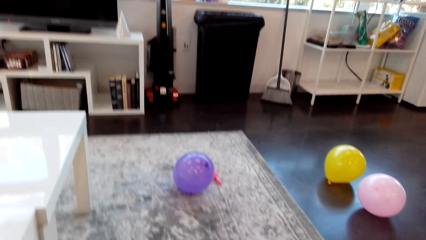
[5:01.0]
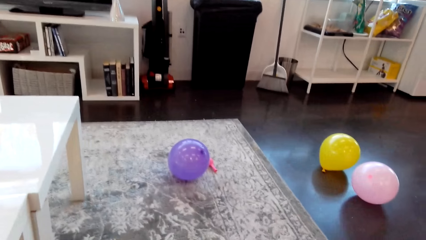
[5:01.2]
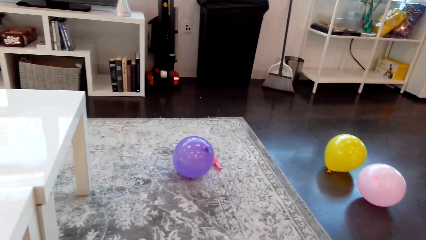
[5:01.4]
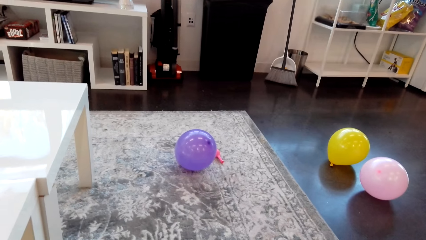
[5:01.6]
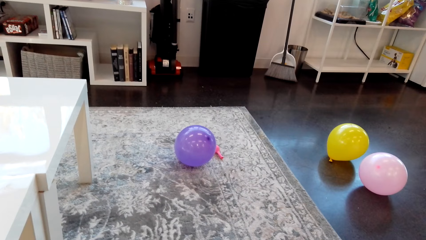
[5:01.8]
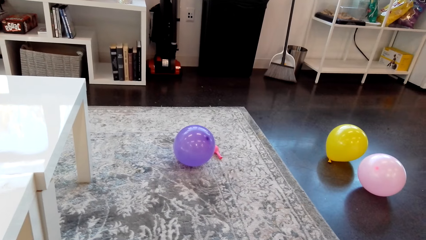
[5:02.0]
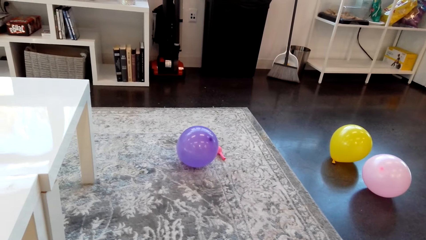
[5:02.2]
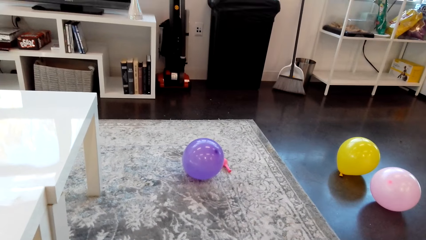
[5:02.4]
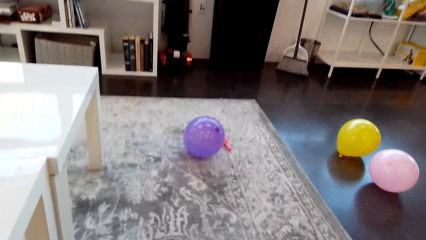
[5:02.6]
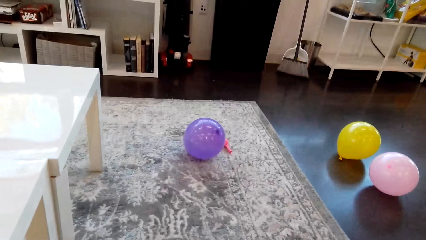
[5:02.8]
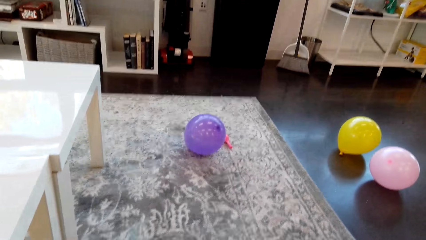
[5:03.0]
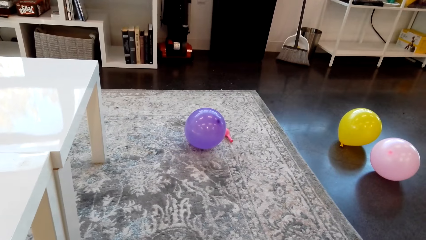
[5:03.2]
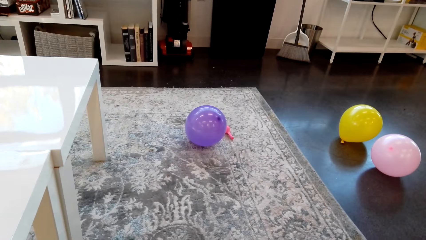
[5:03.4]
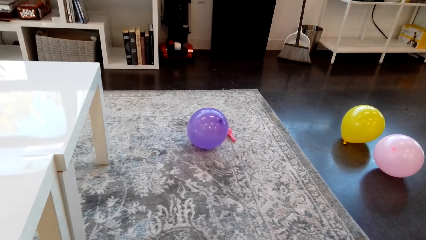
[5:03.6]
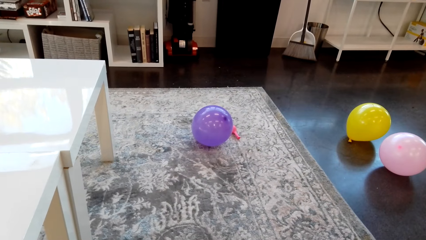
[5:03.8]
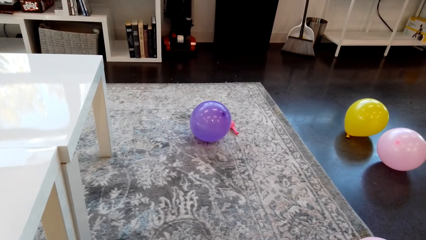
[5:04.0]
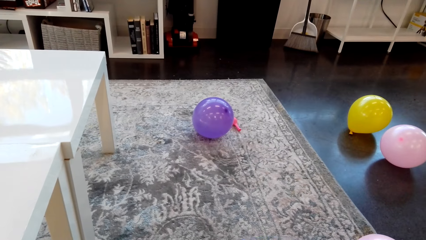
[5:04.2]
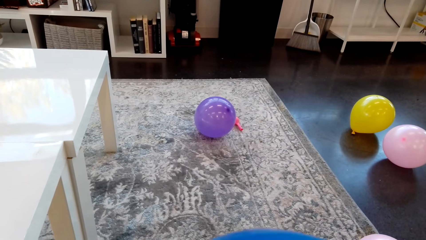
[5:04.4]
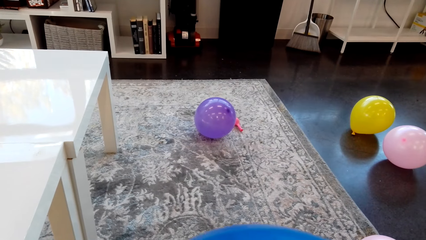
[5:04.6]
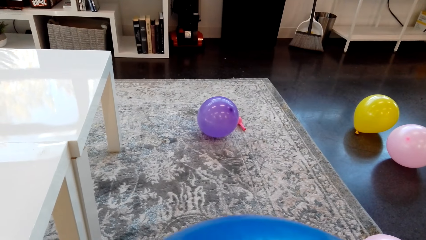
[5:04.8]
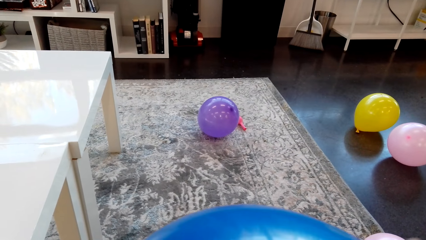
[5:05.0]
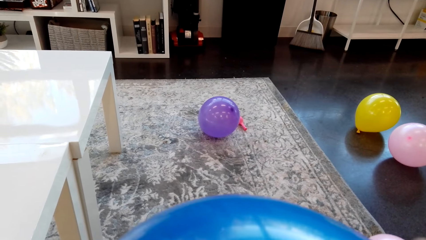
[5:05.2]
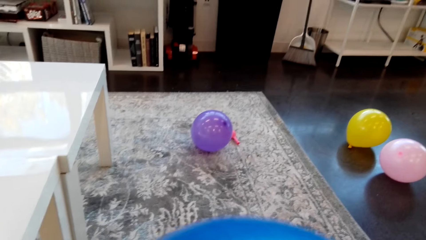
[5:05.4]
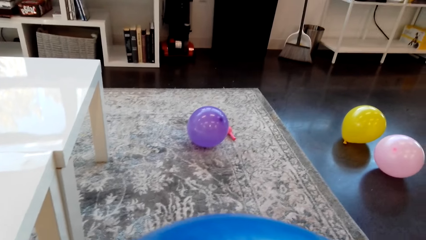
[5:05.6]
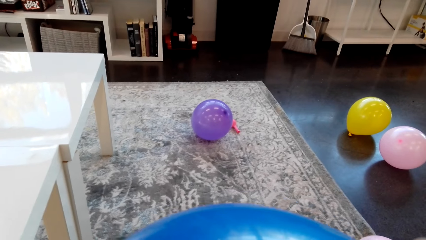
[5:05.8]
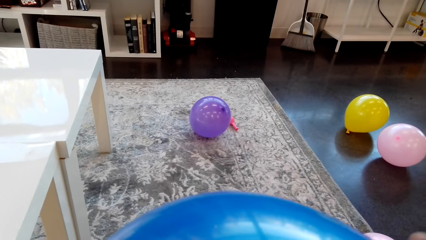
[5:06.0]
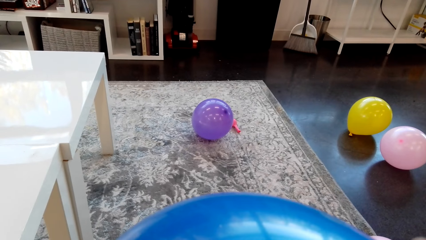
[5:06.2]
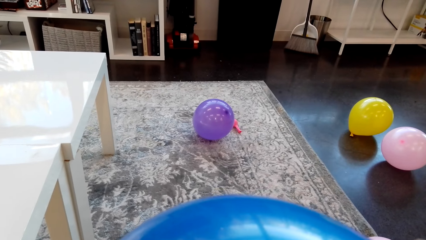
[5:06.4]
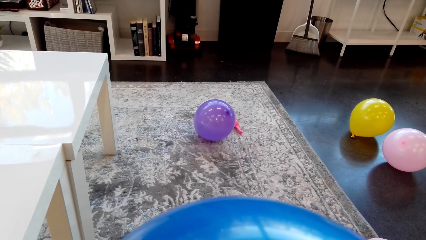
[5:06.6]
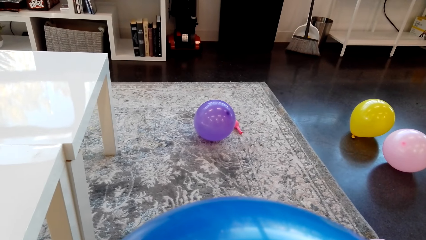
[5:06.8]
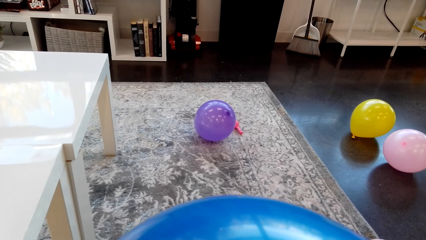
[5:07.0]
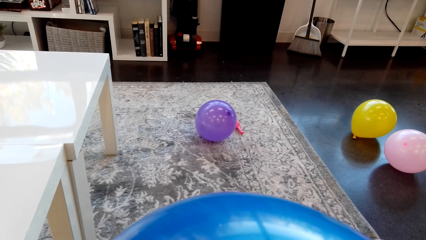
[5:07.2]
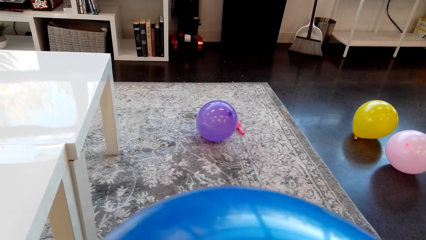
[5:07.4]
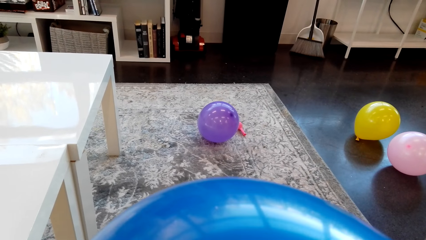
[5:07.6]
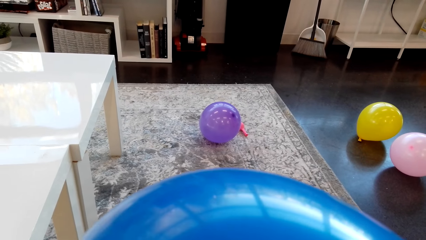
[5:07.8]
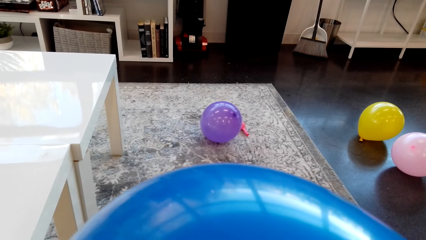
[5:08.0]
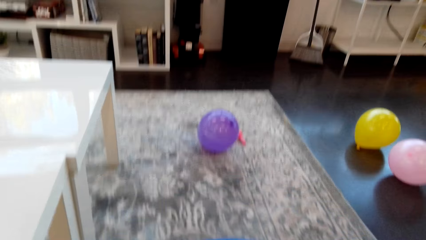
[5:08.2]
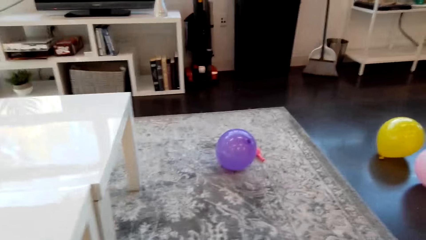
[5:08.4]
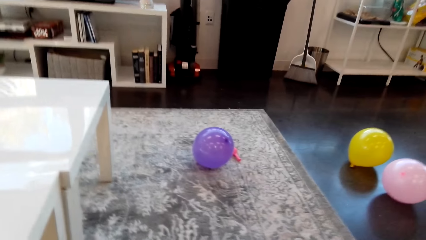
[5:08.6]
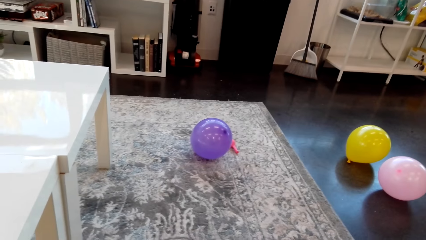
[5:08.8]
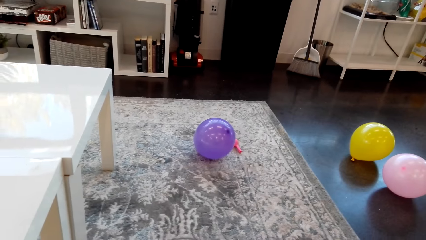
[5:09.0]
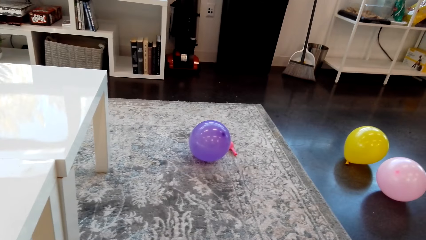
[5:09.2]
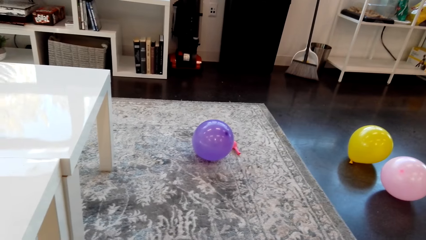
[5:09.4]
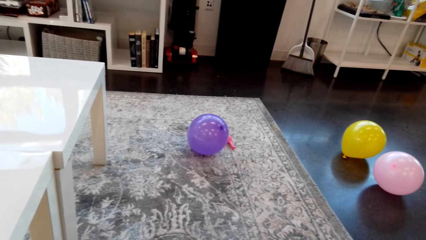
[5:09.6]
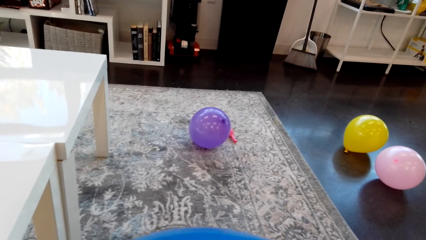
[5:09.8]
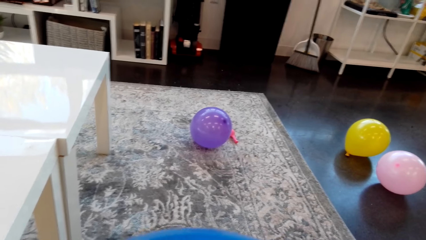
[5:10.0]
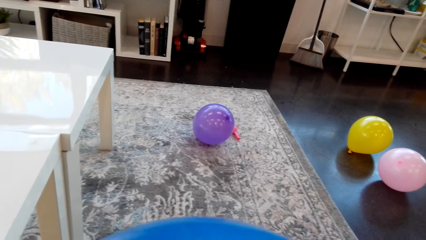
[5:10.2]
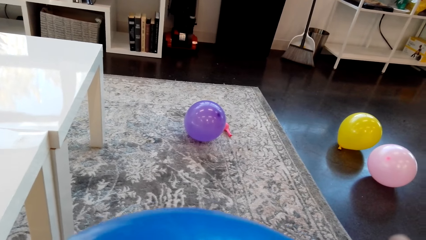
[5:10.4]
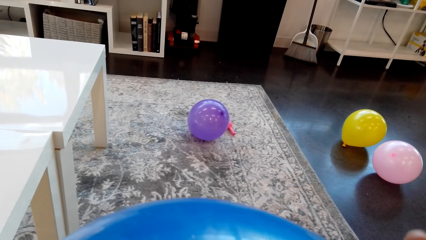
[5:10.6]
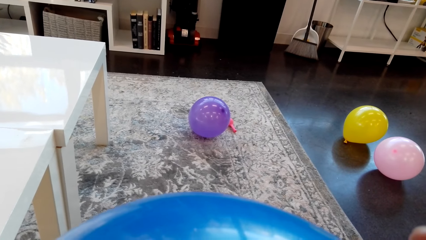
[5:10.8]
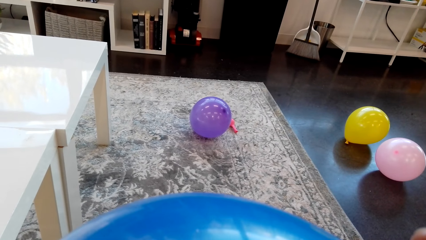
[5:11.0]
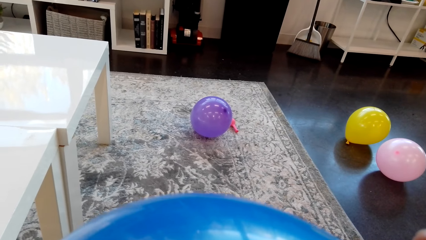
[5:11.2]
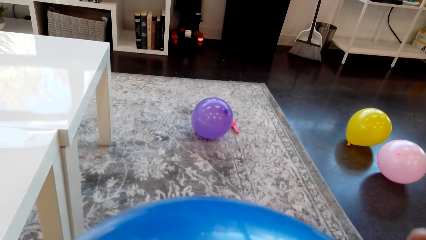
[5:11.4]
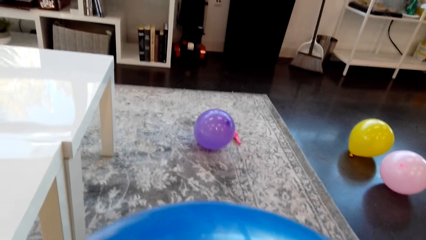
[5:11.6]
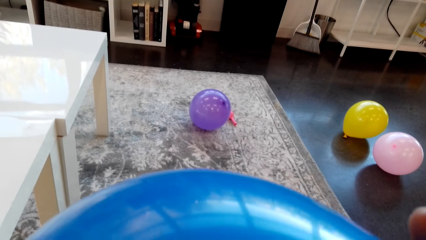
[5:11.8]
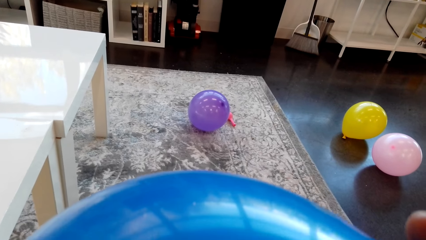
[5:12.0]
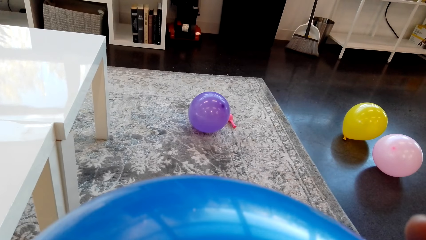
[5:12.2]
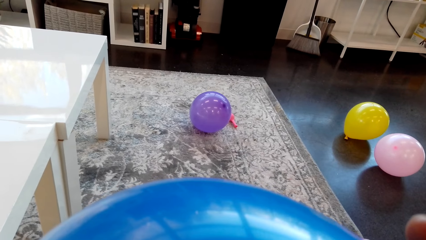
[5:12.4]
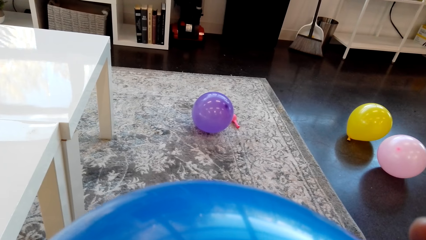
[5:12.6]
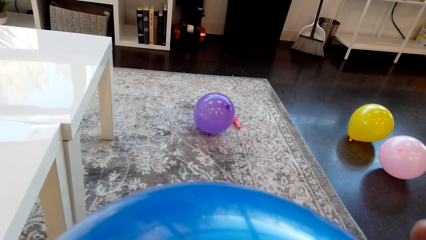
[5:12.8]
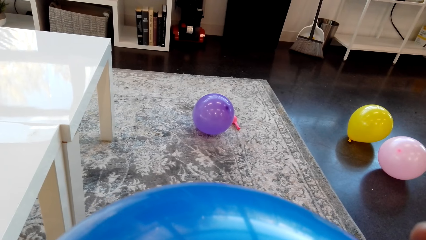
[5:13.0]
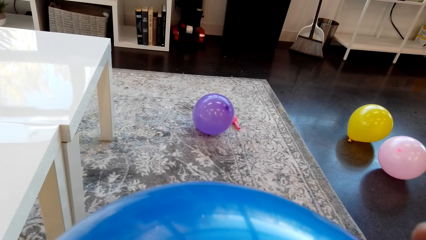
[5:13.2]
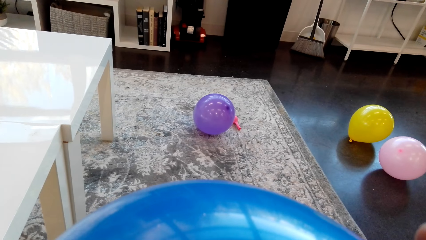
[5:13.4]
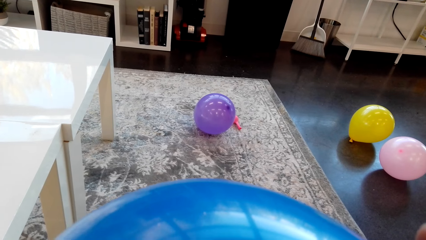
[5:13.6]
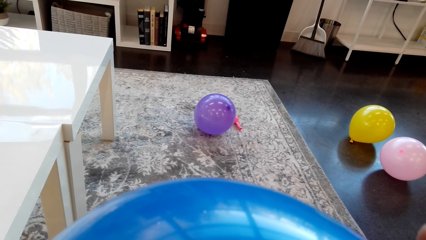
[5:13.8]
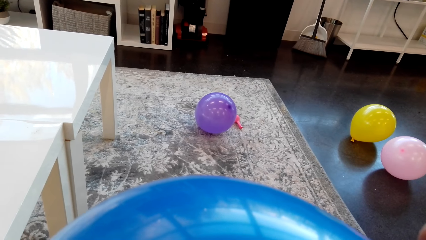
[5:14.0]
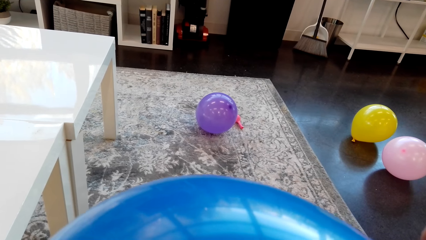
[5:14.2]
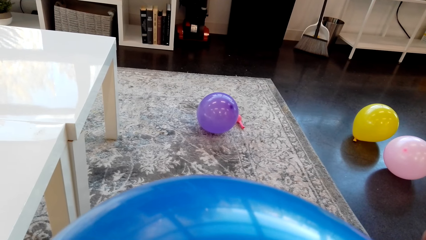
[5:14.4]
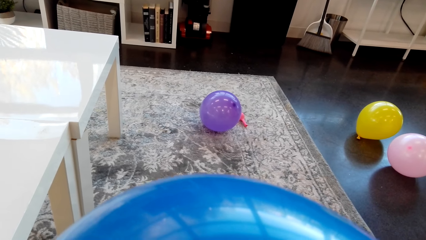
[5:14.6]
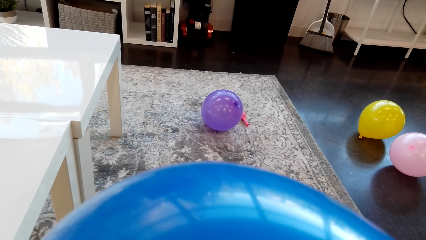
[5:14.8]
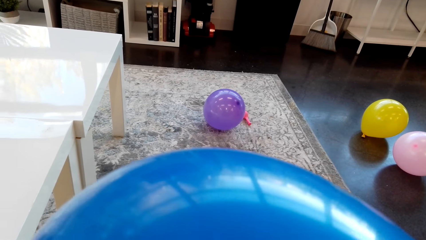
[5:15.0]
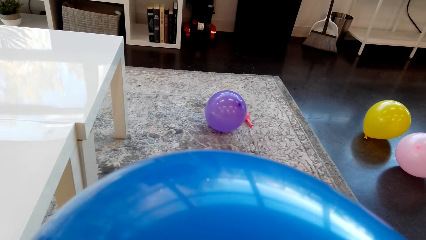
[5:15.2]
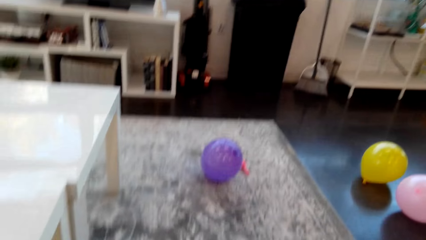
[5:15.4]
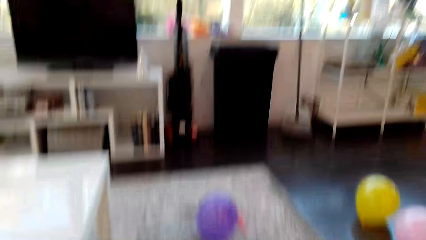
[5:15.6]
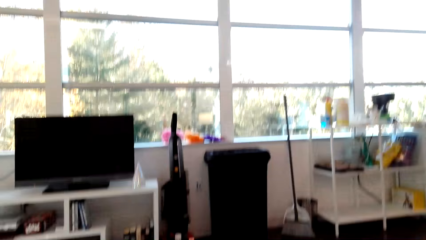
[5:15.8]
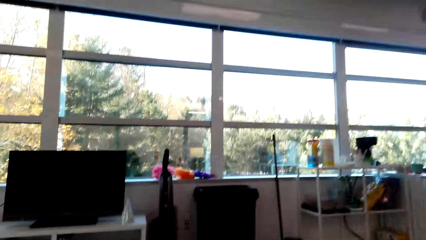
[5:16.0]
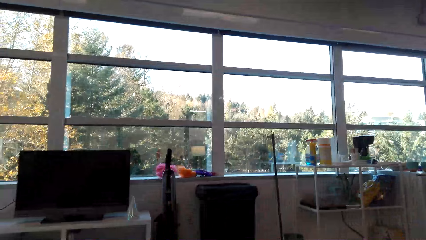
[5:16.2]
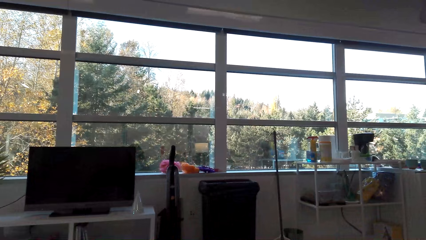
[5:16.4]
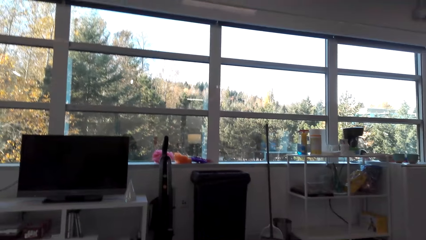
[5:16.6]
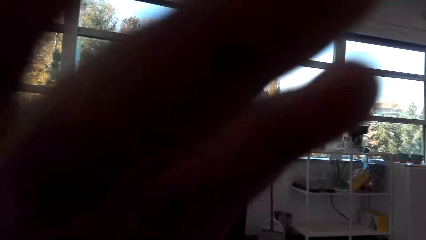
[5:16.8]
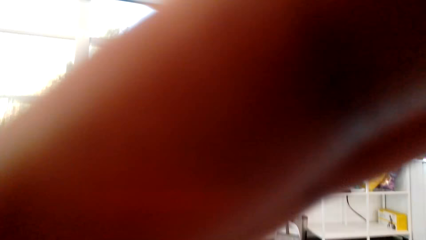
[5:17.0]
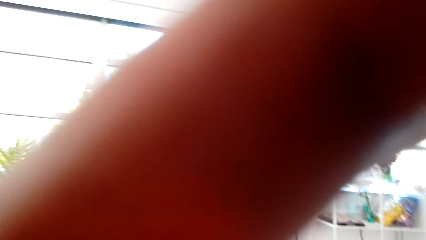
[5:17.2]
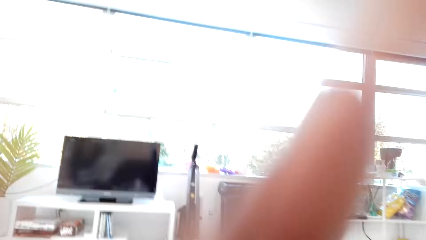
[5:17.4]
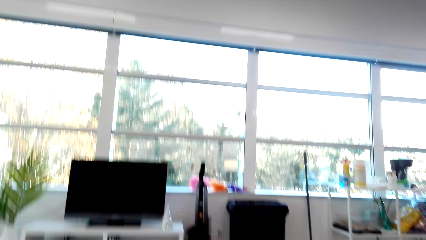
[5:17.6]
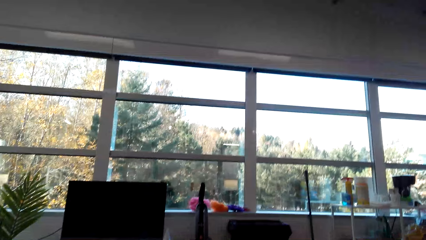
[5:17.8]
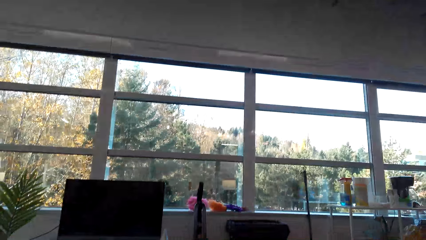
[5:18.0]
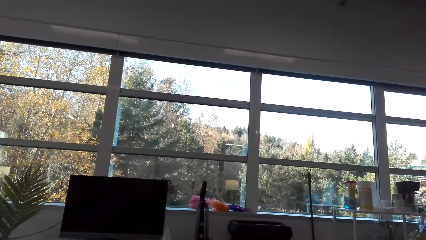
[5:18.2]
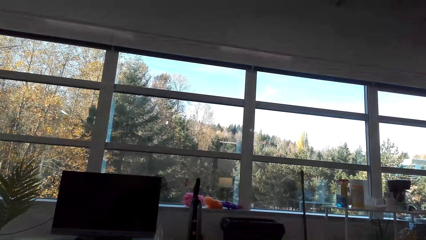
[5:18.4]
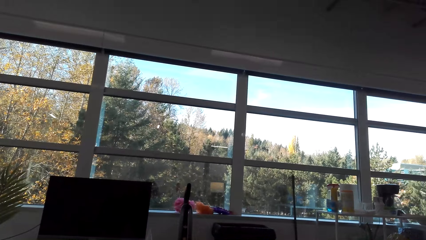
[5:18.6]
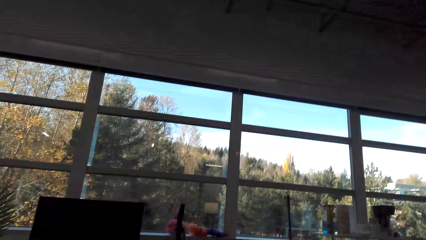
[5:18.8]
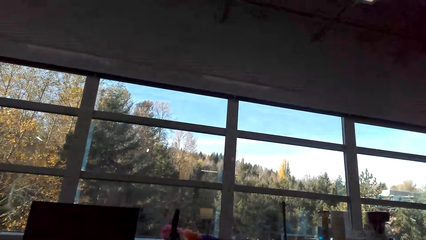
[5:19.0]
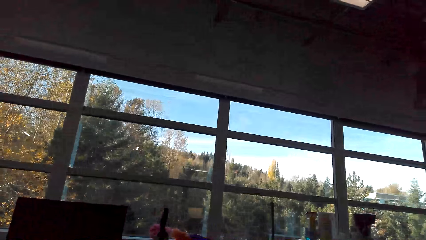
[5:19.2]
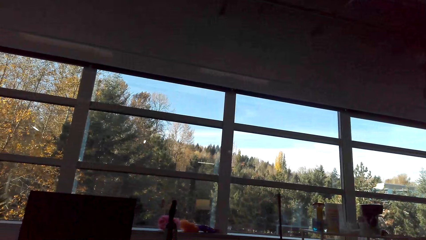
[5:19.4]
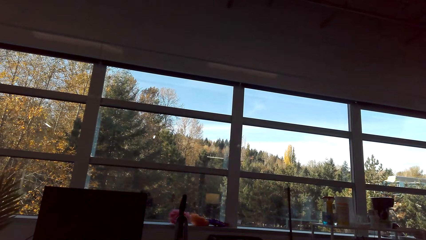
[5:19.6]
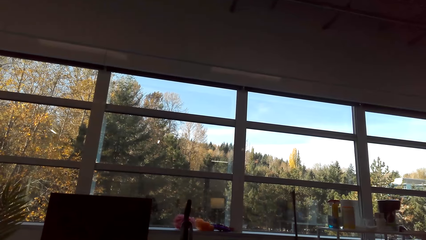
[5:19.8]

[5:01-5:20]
The camera wearer blows the balloon. She talks in the room. She blows the balloon. She talks in the room. She holds the camera. She lifts up her hand.
